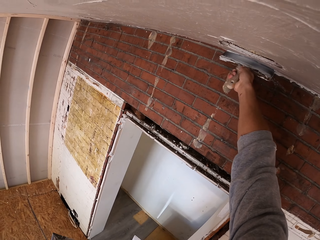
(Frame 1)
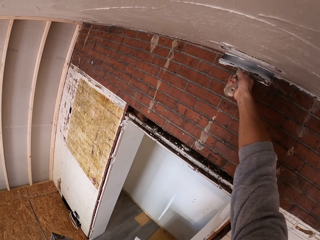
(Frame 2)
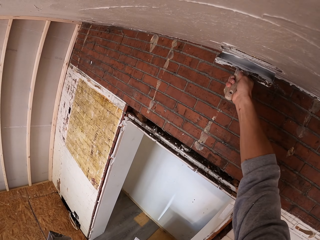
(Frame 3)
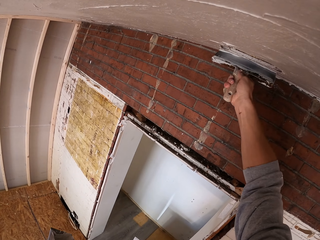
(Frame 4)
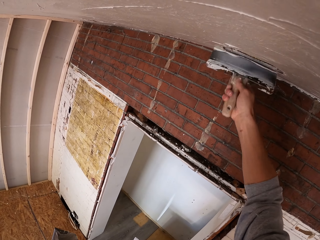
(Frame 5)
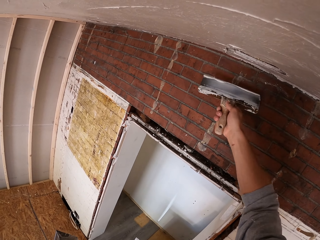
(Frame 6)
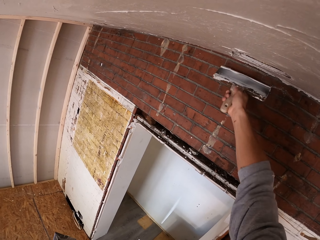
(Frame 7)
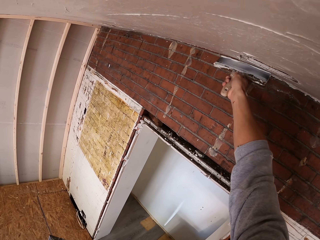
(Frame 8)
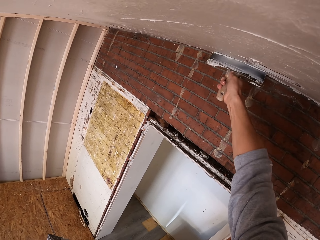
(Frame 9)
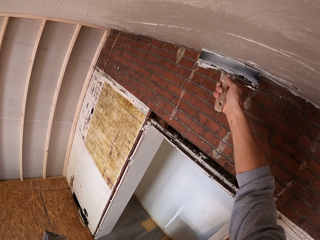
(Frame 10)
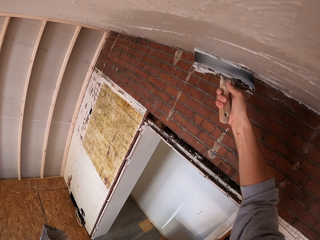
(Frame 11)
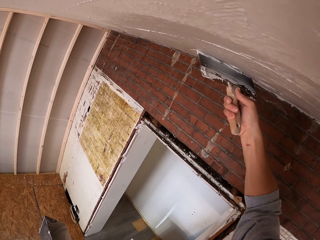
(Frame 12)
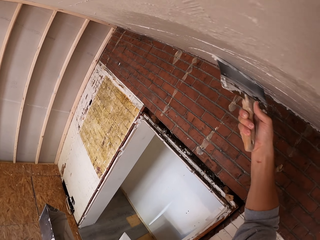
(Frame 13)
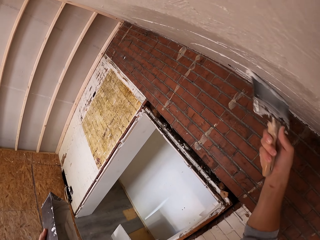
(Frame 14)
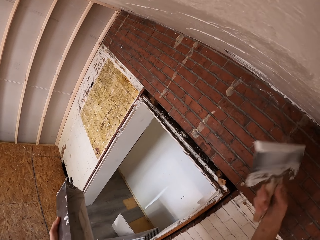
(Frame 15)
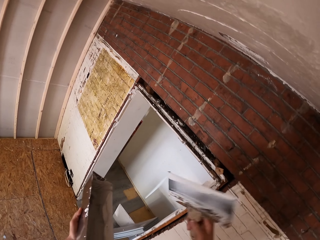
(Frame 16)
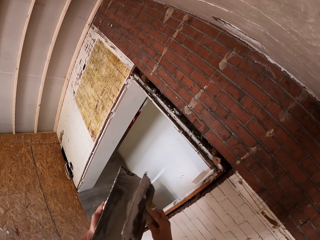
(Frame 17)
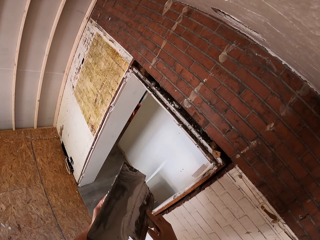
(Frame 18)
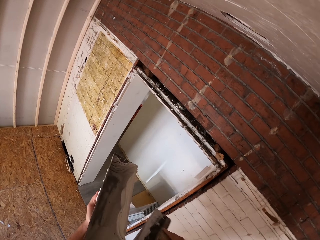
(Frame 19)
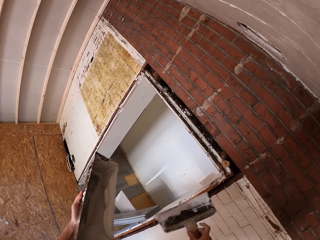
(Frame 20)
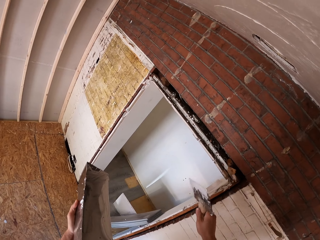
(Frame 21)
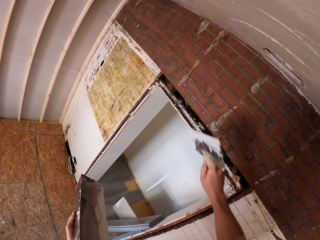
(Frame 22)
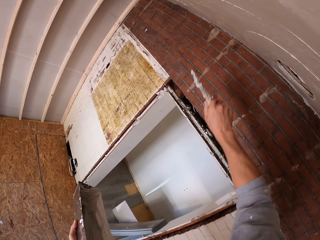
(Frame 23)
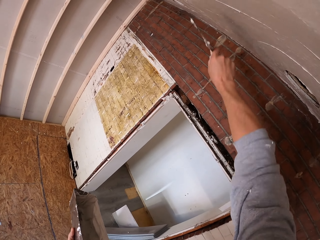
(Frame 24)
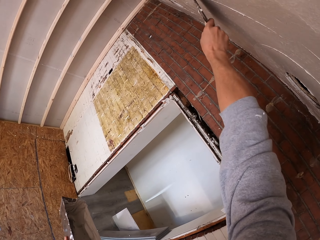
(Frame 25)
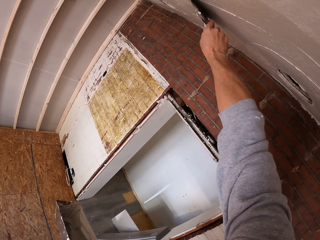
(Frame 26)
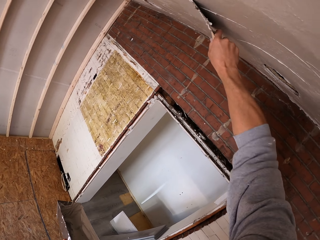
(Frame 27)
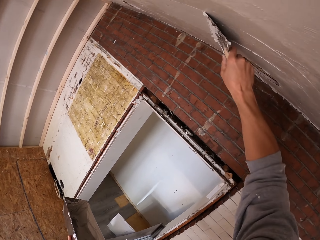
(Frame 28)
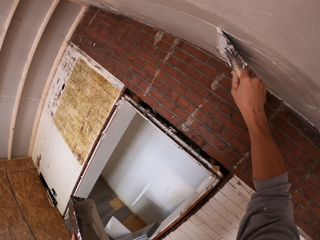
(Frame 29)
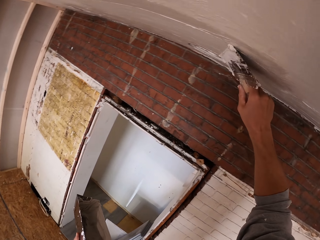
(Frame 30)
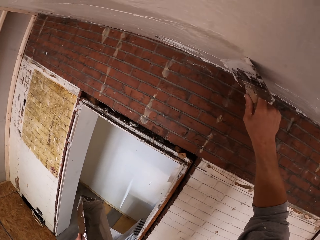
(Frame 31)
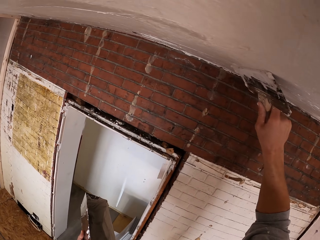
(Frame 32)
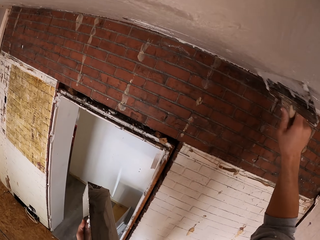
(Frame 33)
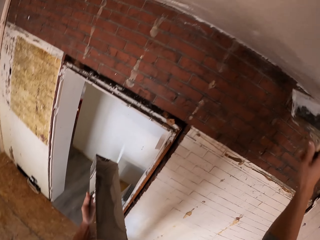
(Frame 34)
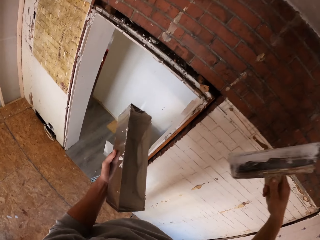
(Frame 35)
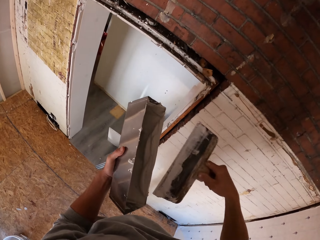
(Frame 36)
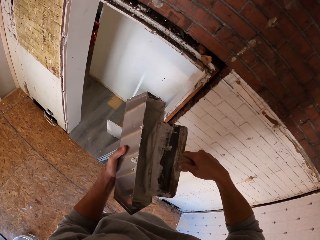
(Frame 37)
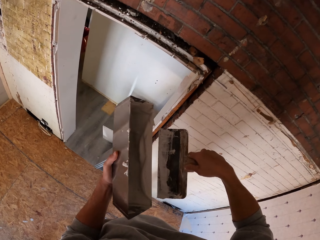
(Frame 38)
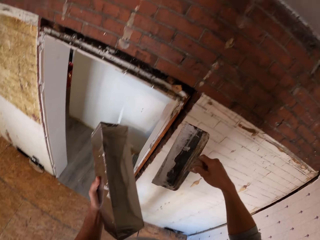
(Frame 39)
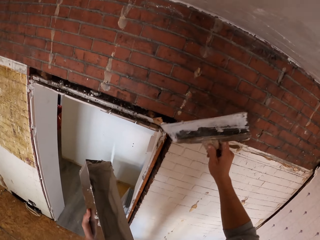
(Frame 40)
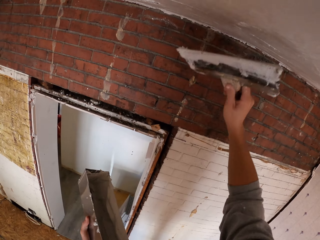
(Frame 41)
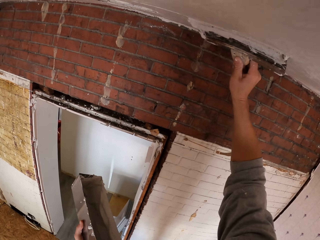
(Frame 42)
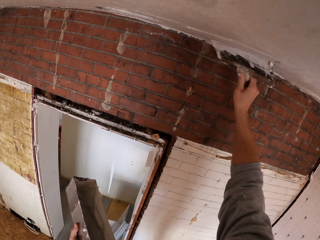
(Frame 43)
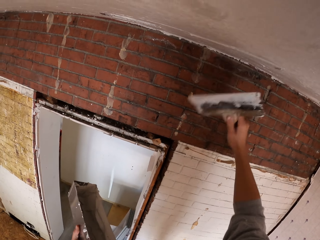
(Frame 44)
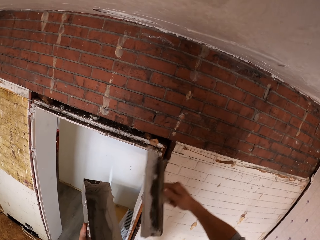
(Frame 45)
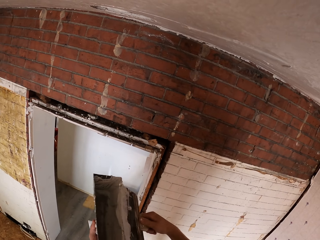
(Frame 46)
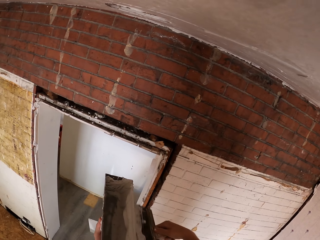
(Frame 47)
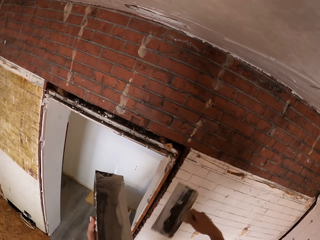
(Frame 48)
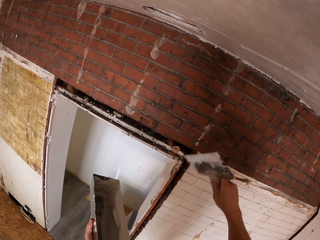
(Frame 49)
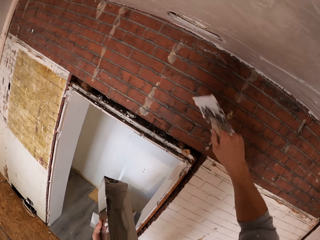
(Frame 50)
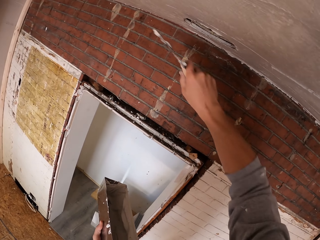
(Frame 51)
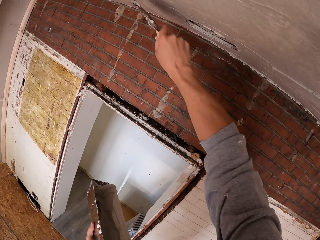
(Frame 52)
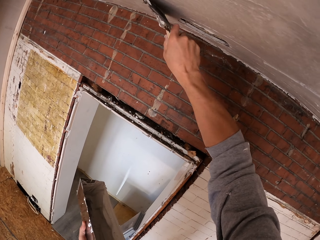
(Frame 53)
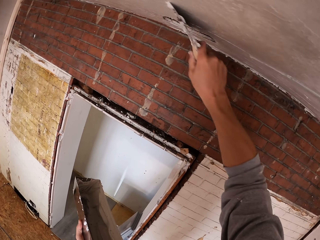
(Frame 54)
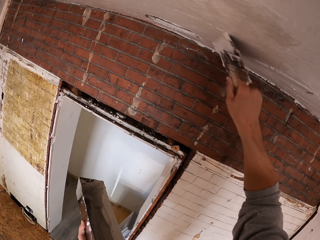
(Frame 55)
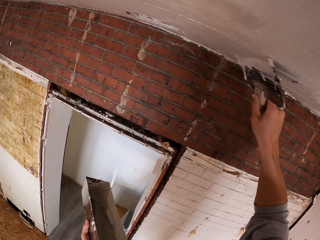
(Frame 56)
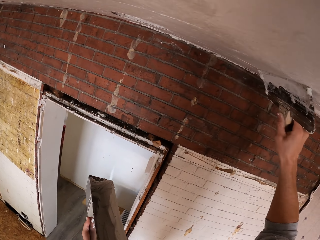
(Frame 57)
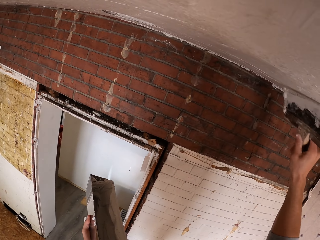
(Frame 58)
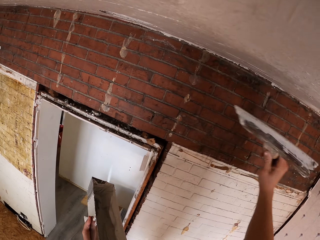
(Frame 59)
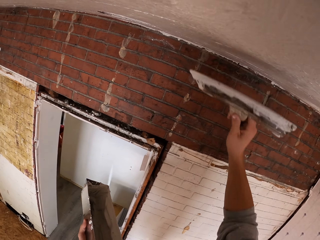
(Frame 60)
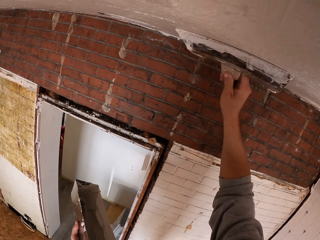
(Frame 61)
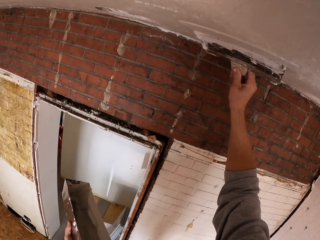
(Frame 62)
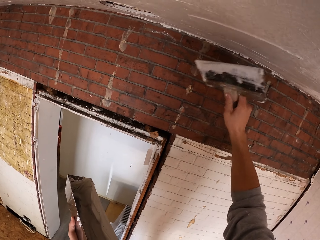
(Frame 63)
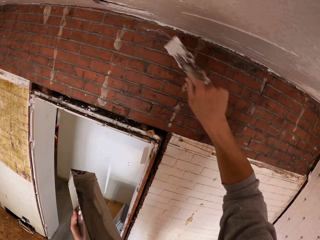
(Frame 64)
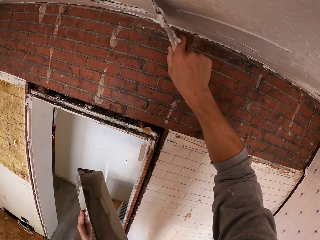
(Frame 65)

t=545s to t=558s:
The camera wearer applies putty on the ceiling with a putty knife repeatedly. They remove putty on the putty knife. They apply filler on the ceiling.

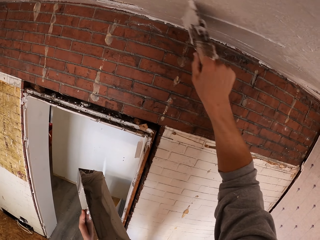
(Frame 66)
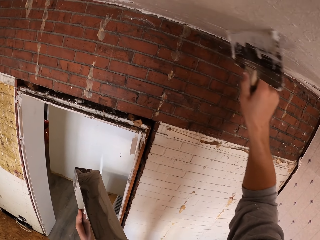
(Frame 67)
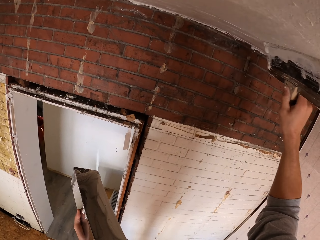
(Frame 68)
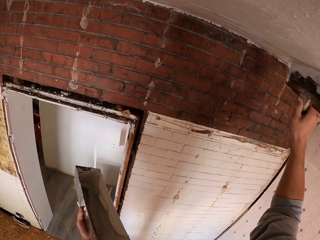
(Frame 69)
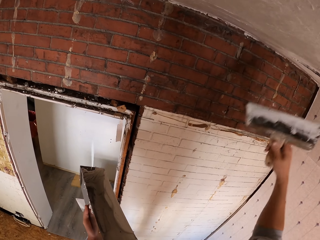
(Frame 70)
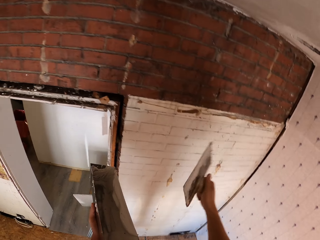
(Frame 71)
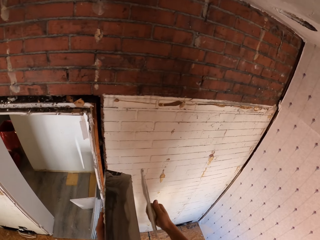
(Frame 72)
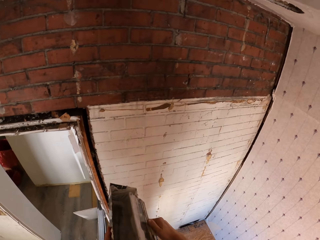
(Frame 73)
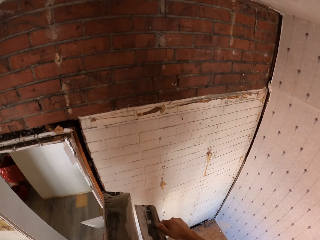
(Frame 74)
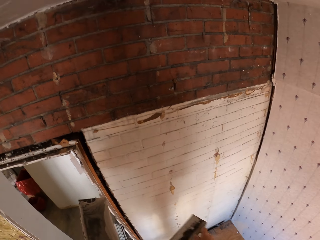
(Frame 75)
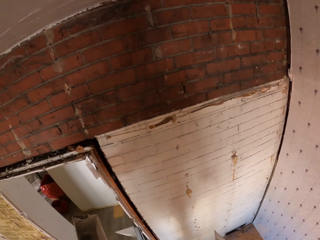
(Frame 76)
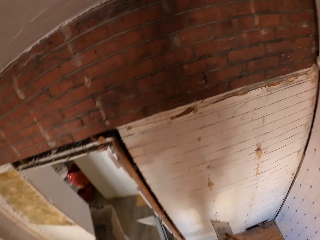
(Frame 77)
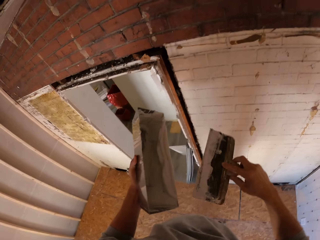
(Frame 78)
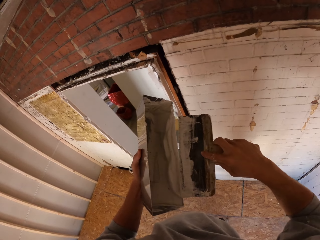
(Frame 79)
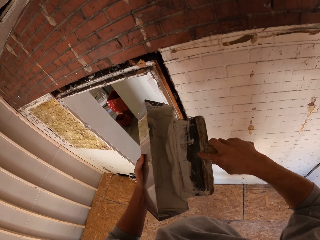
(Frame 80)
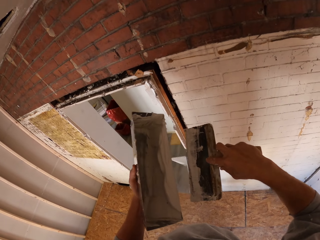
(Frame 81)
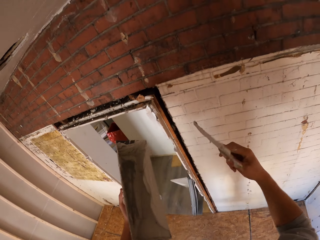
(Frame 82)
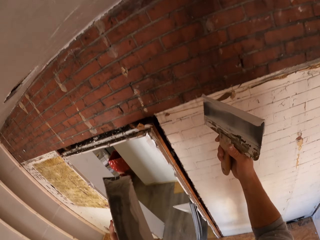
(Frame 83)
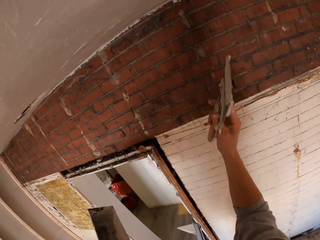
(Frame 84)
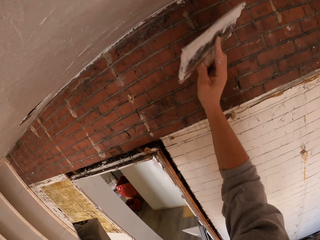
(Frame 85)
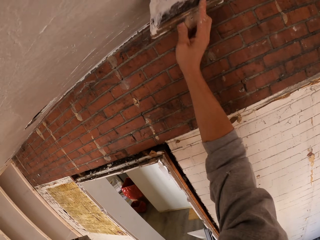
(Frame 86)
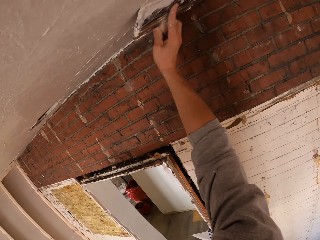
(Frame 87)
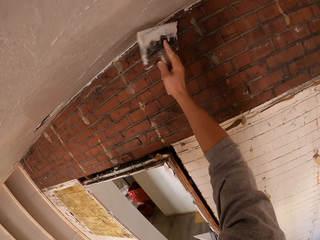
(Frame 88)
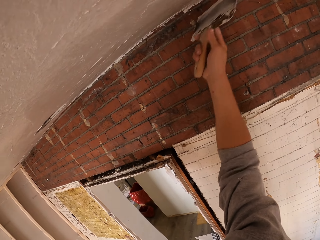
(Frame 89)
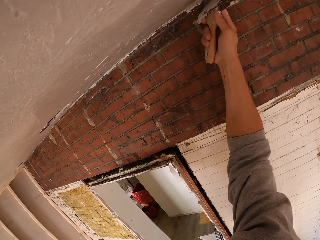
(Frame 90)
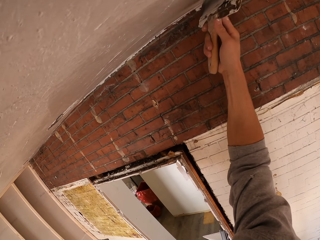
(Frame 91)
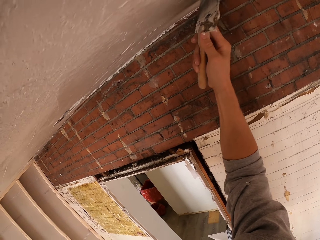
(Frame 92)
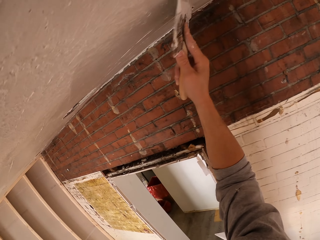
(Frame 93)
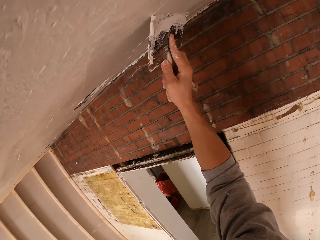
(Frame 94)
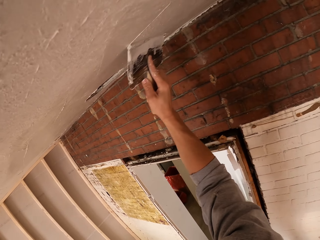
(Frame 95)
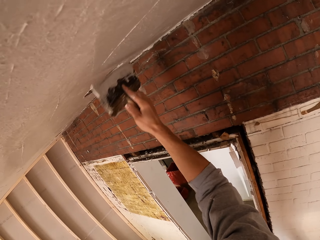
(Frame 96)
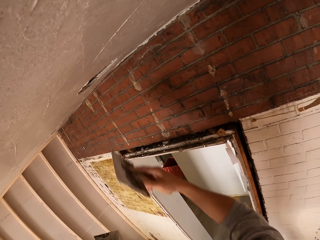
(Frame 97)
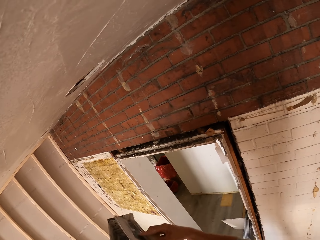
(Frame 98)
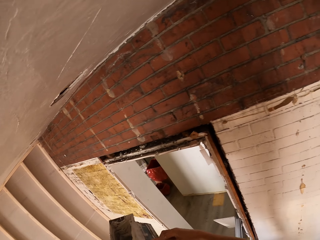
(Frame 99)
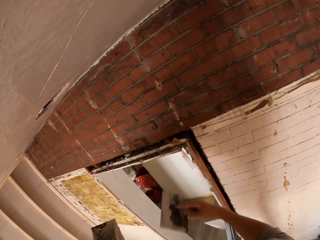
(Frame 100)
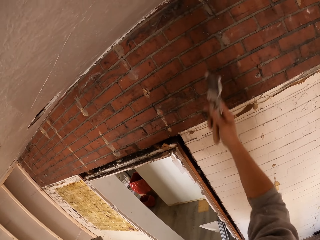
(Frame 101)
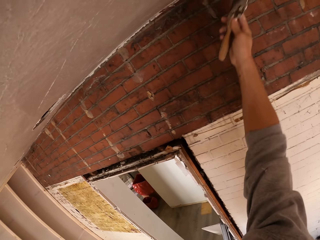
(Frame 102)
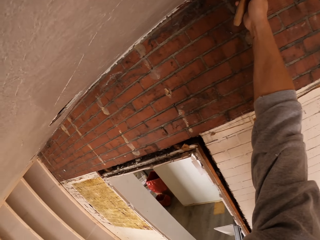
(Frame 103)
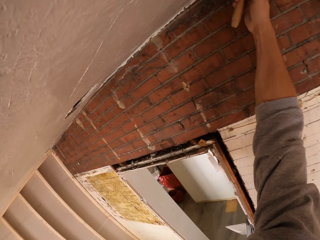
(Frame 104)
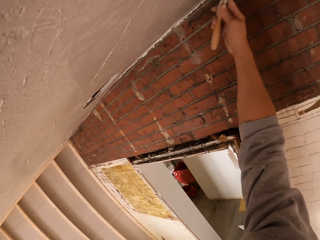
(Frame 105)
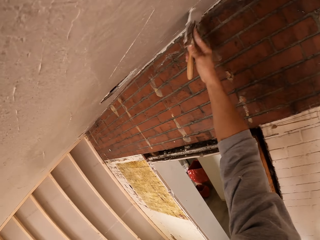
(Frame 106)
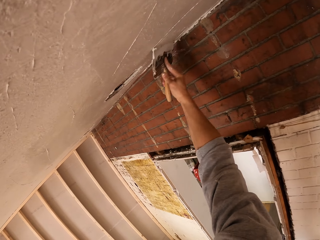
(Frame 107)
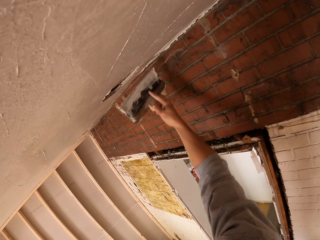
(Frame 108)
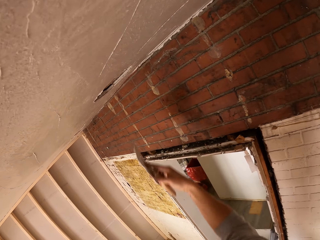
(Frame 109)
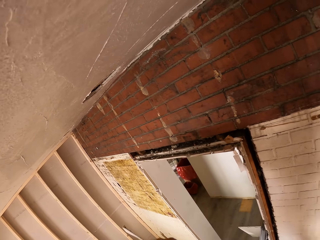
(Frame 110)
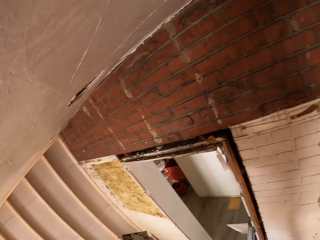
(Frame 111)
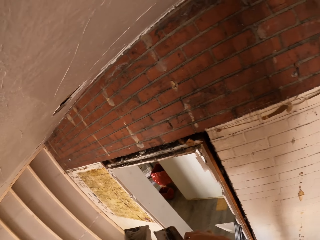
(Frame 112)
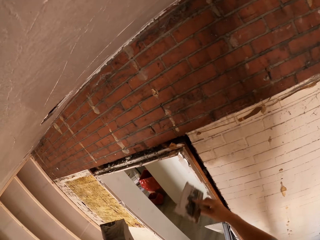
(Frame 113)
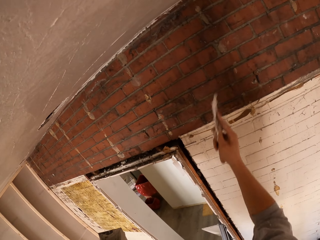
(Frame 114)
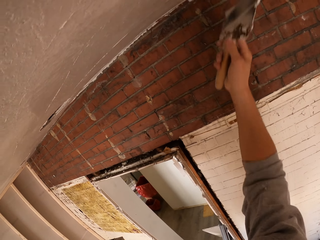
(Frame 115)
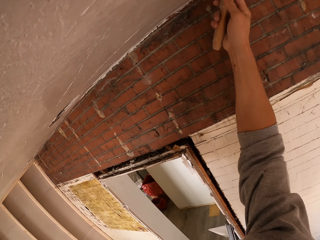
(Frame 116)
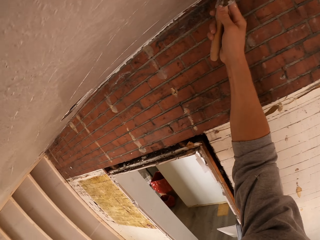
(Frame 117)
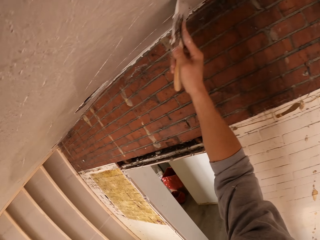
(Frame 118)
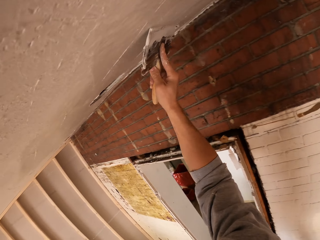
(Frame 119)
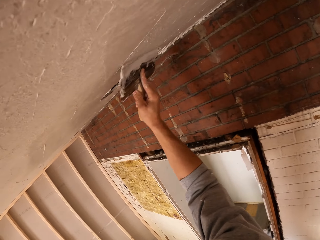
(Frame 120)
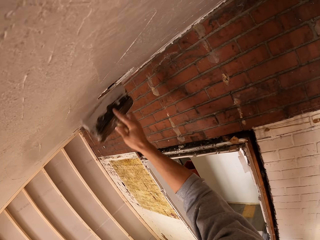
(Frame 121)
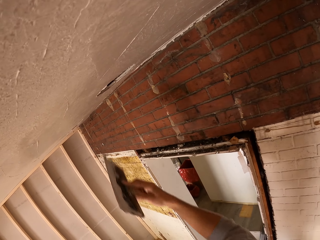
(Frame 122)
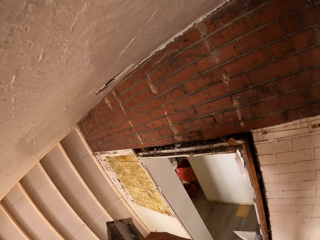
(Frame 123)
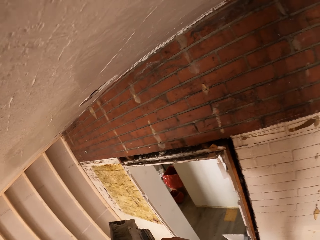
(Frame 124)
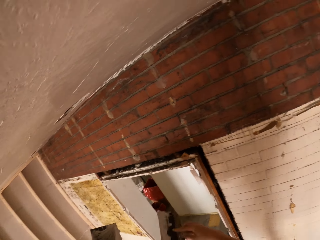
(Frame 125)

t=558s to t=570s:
The camera wearer rubs the trowel on something. They apply filler on the ceiling.
